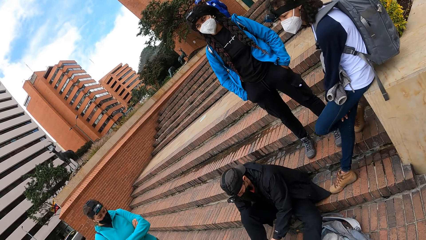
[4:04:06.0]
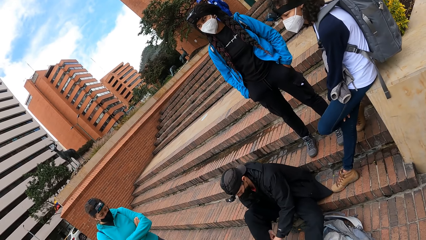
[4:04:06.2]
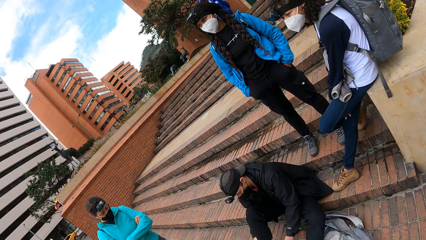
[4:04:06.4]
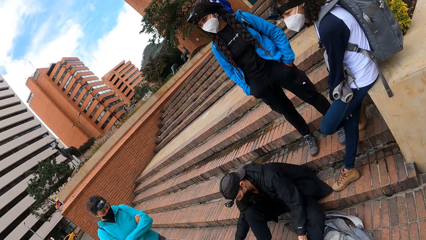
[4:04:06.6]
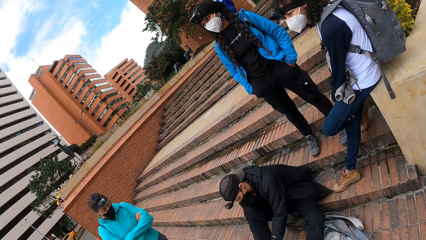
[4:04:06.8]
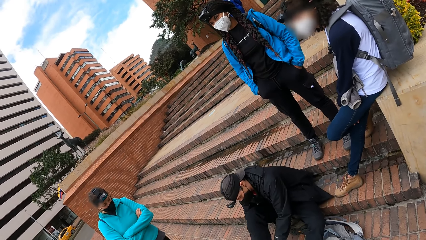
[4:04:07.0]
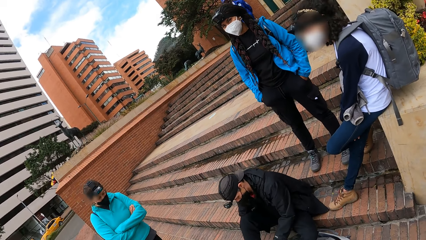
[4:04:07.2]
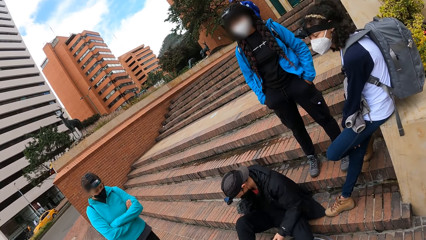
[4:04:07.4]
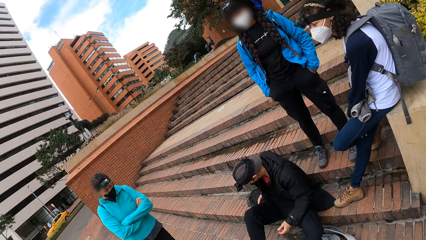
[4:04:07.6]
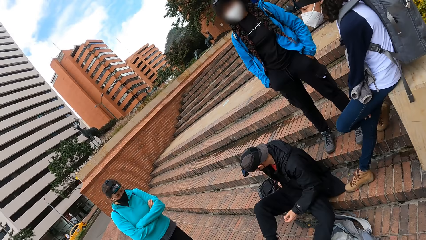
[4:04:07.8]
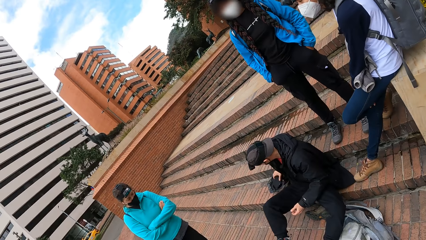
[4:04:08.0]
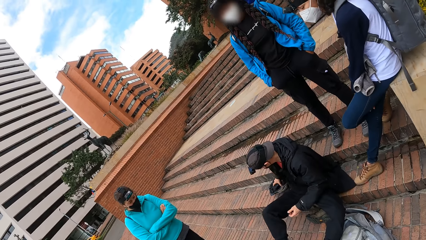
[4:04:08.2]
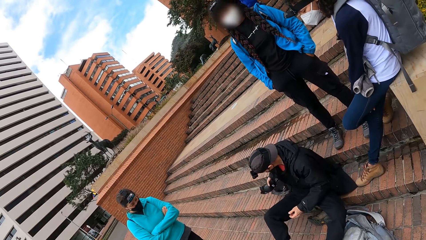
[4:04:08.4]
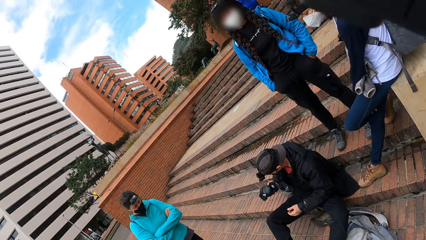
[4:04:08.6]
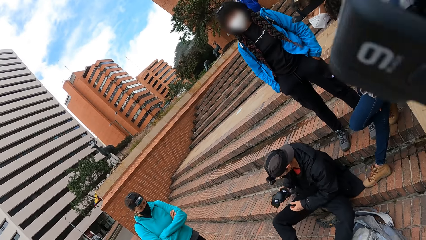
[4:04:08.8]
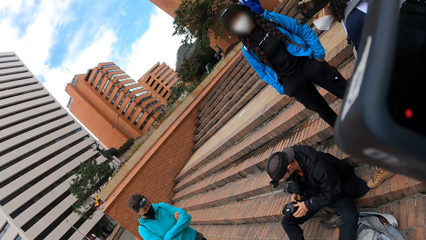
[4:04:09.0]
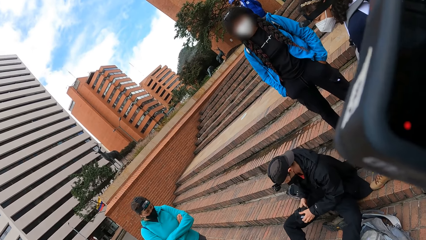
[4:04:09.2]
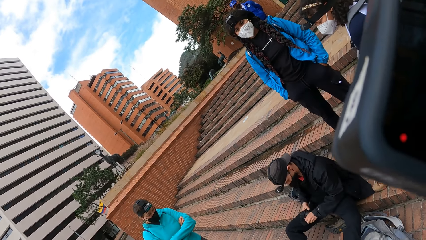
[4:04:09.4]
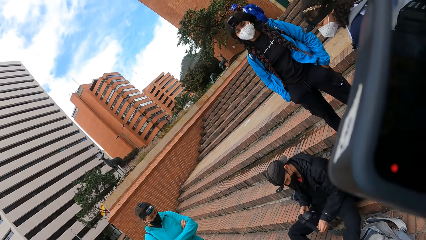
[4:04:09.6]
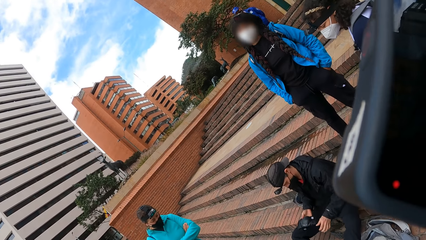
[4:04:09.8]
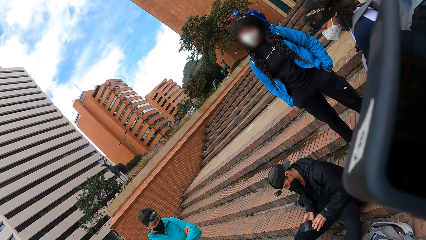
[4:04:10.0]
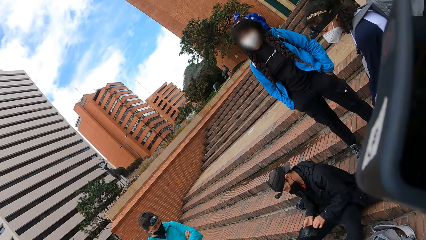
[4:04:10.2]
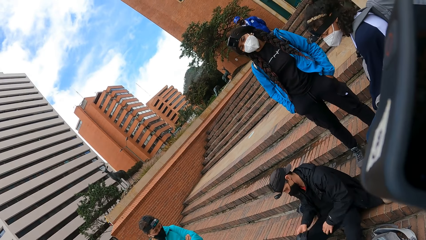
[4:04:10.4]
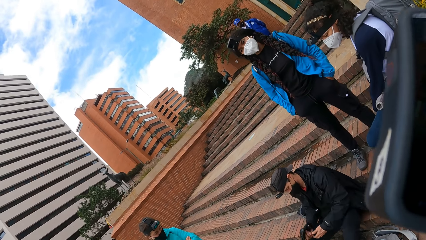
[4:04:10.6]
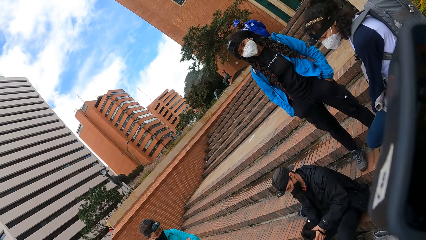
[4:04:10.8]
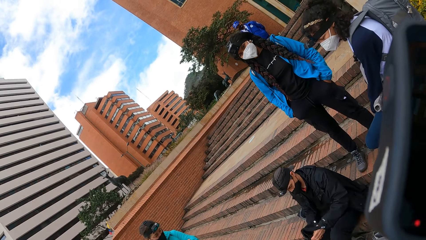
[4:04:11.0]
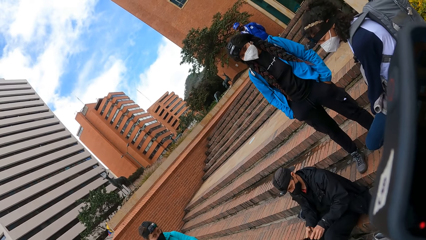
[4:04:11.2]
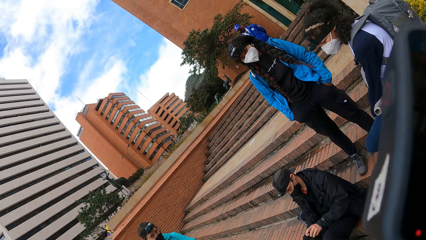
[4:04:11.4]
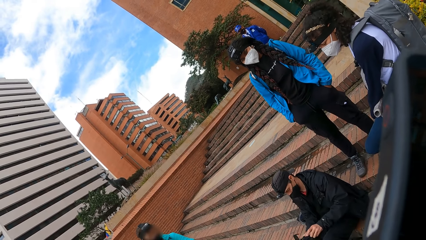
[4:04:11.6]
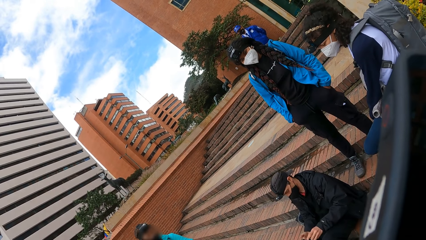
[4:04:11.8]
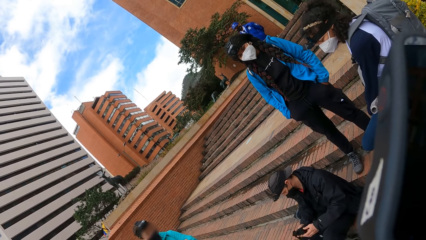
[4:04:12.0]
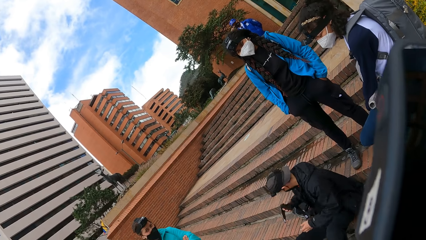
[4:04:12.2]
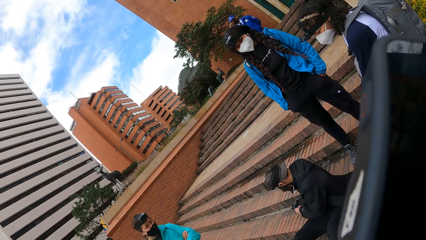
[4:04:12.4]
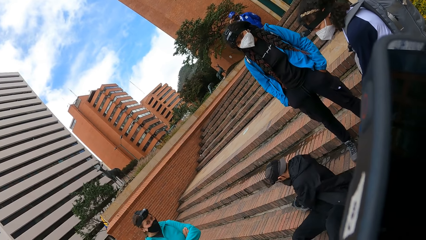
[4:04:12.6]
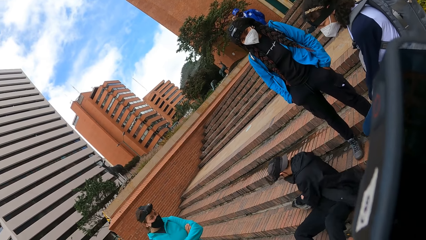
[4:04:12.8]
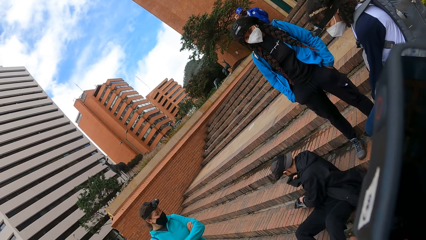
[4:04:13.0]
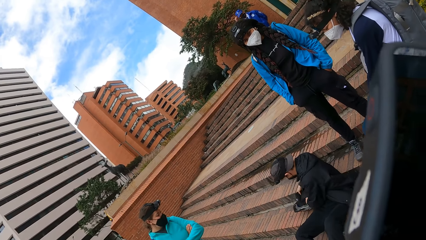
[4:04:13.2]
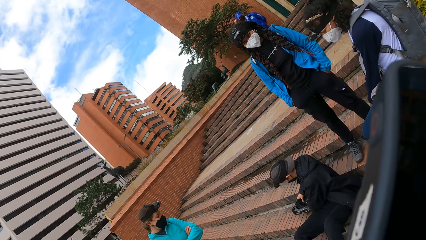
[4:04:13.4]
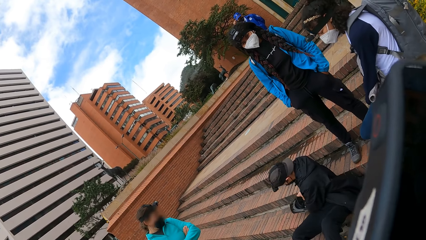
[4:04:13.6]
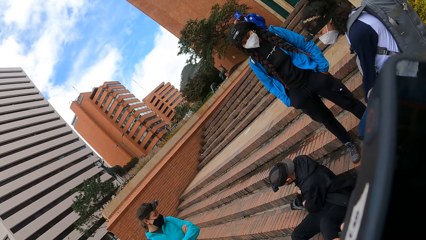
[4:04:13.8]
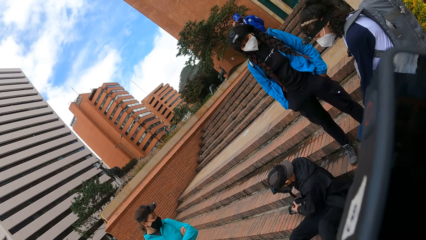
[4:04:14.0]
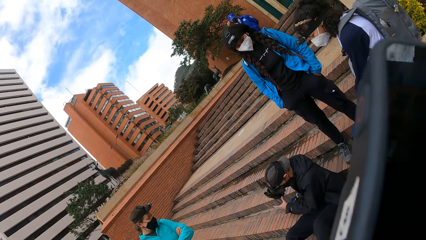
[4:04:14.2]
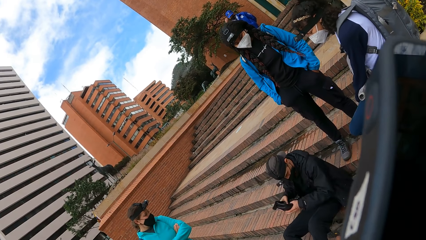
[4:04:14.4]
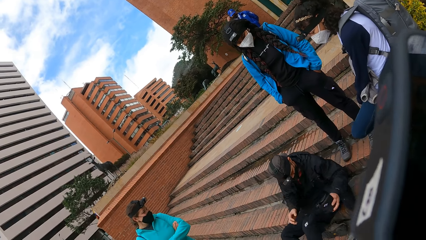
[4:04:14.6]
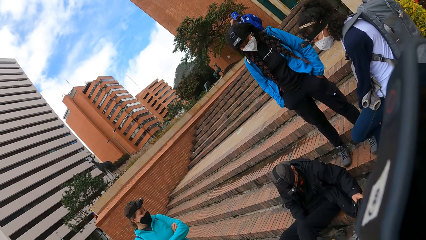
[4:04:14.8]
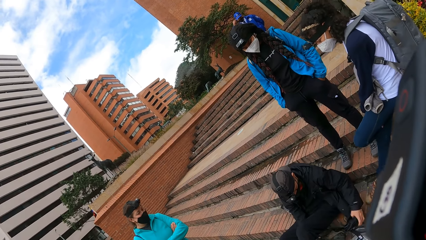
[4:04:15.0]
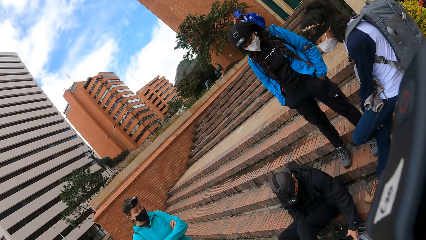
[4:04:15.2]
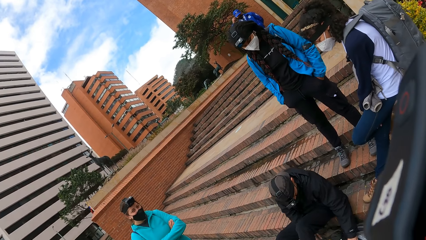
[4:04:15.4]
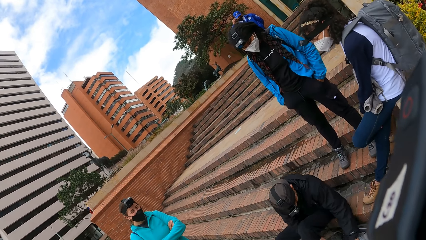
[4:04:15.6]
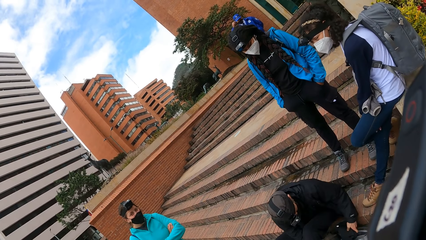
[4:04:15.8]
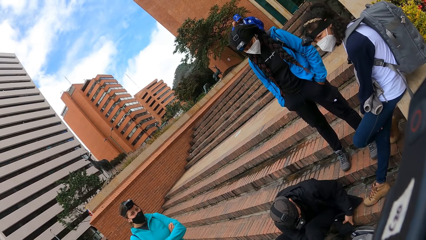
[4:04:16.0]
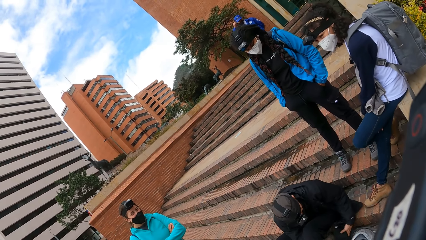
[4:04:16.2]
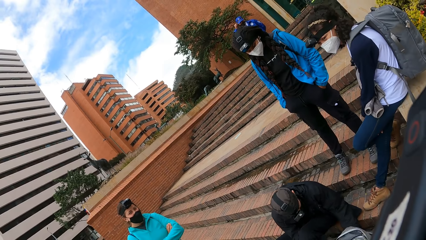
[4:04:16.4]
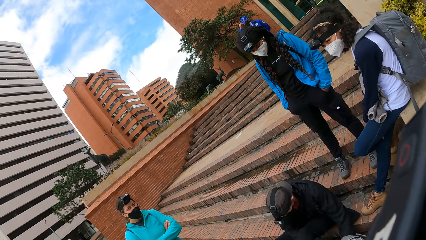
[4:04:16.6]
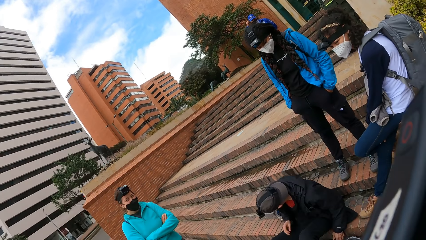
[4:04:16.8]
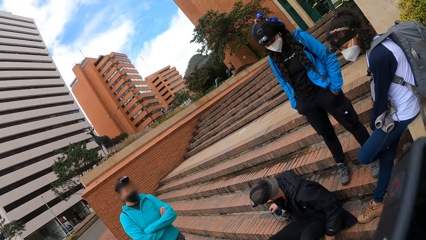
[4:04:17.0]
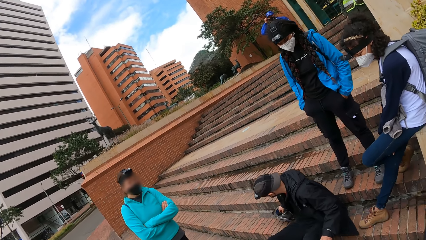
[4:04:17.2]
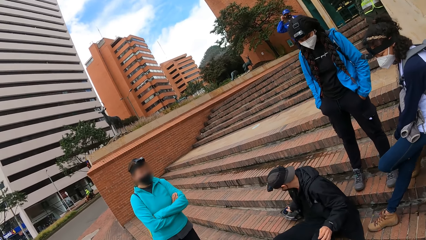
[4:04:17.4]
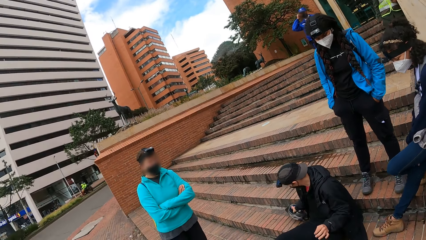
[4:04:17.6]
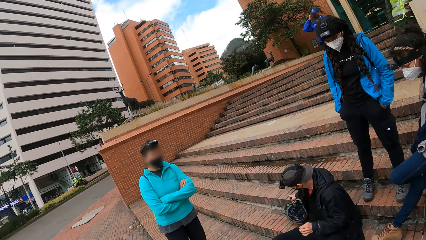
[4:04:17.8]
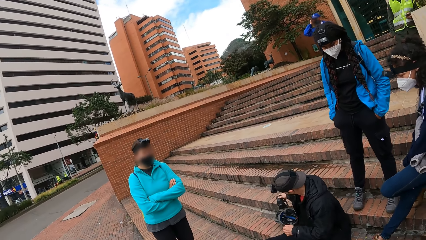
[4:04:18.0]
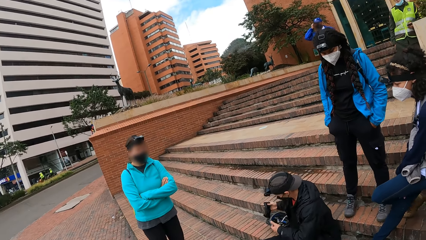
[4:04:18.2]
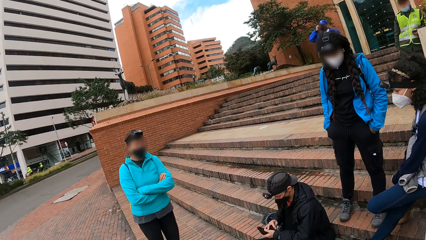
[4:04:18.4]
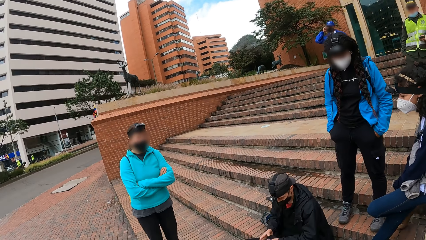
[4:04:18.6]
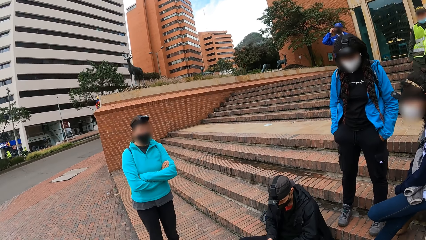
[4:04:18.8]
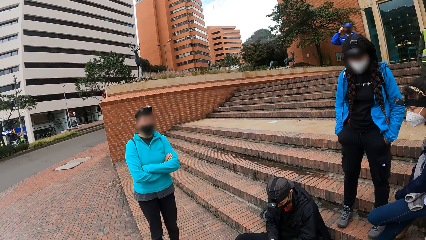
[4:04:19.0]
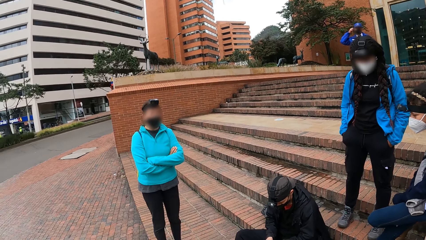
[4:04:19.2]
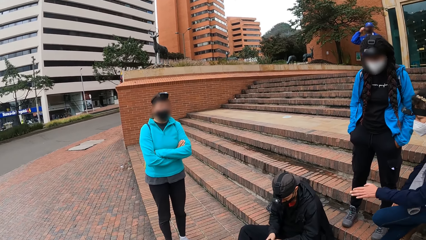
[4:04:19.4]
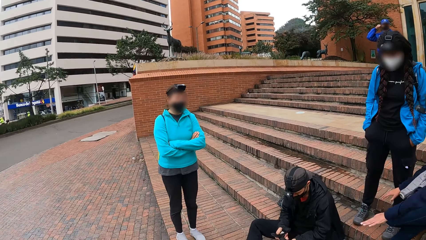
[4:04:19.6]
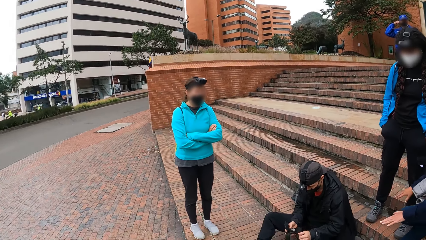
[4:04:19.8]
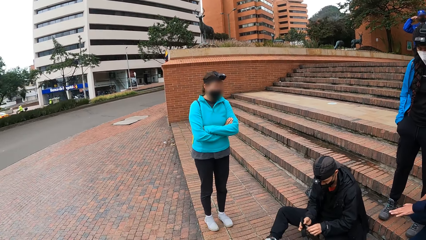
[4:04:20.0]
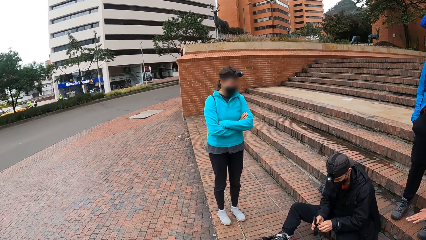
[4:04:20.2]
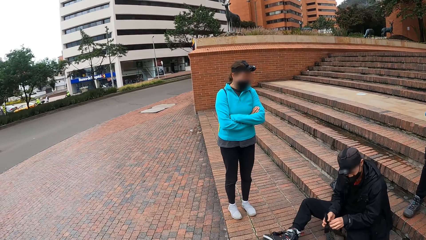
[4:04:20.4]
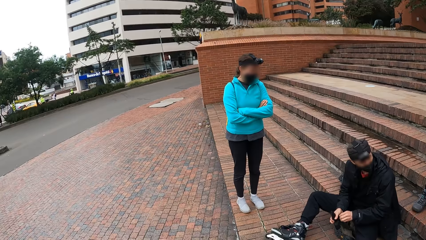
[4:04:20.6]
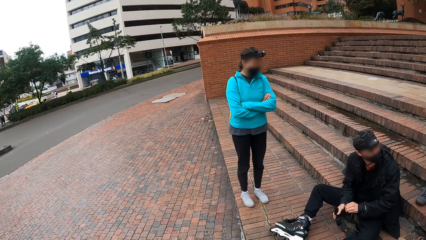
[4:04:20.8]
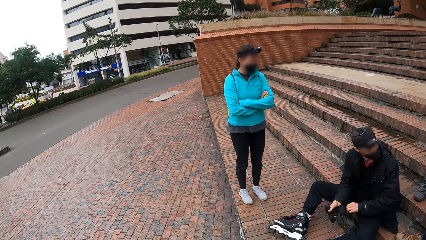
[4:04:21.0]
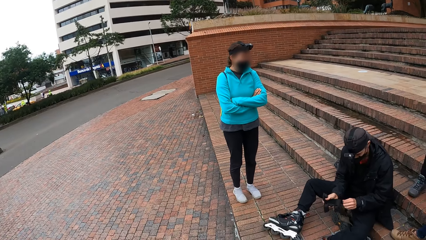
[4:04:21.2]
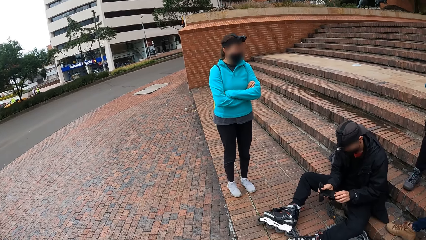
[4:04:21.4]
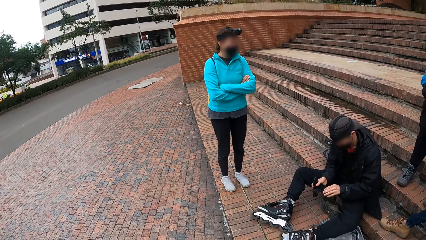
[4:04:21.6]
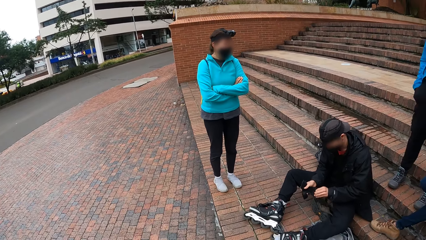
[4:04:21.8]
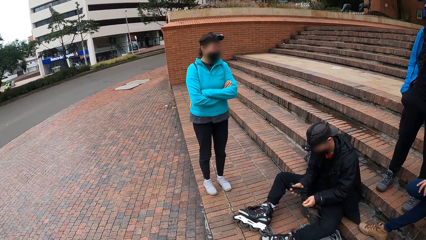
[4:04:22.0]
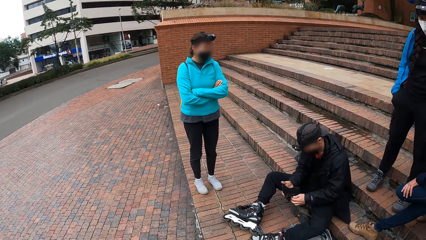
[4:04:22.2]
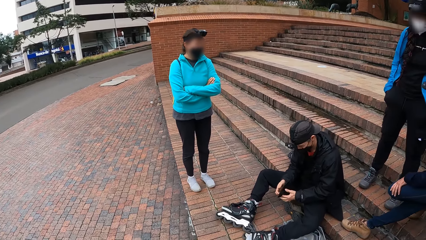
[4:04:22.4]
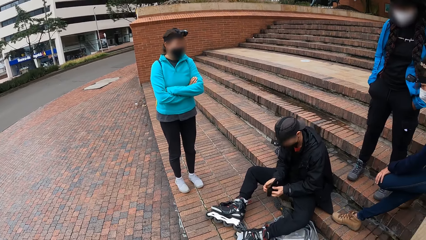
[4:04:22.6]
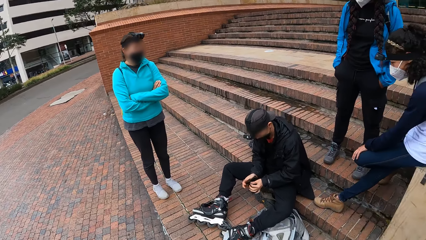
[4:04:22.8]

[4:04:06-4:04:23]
The man grabs a shin guard with his right hand. He grabs the shin guard with his right hand again. He grabs a glove with his right hand. The woman claps both her hands. The man unhooks the glove with both hands.
